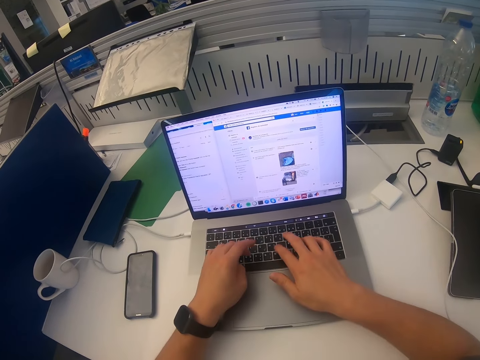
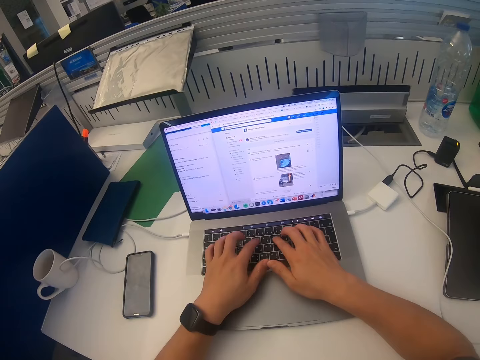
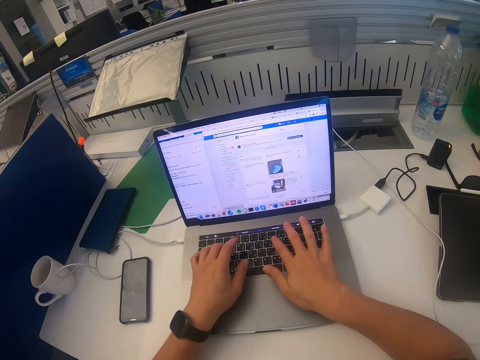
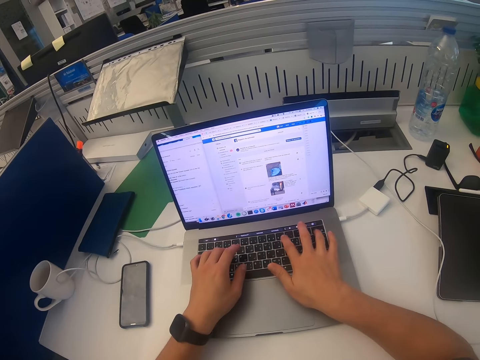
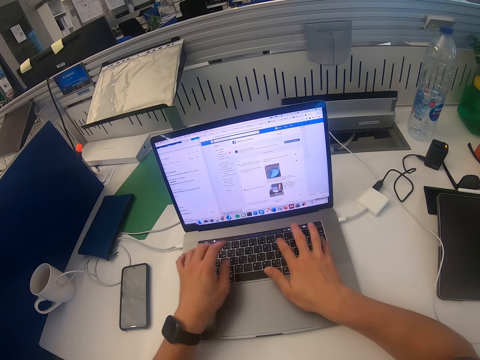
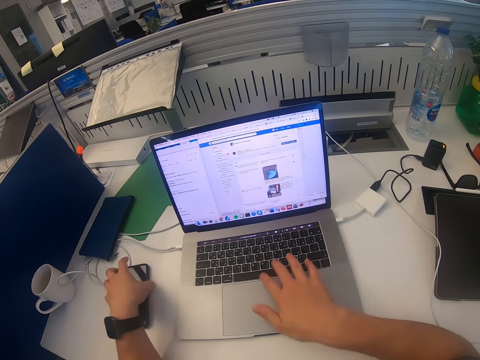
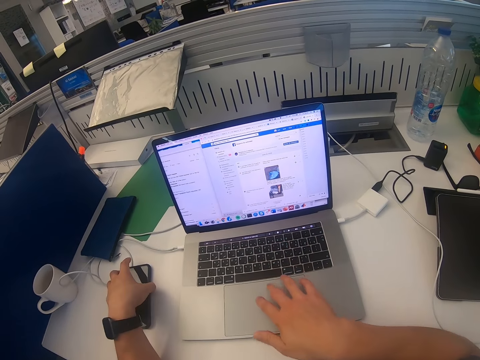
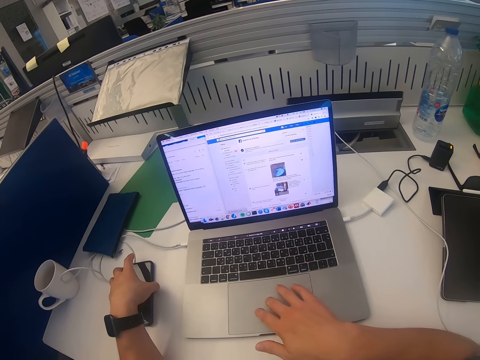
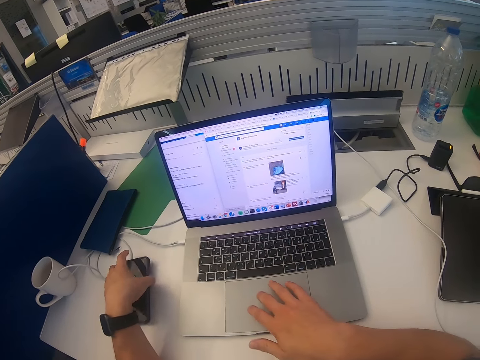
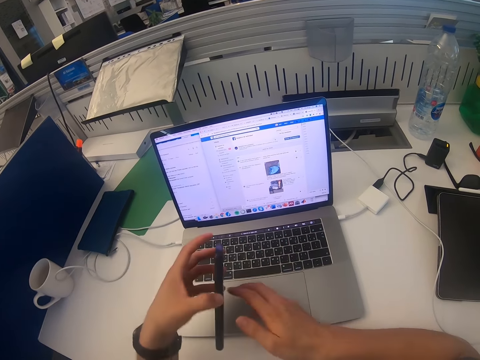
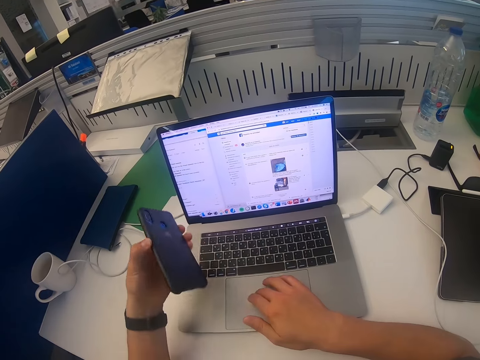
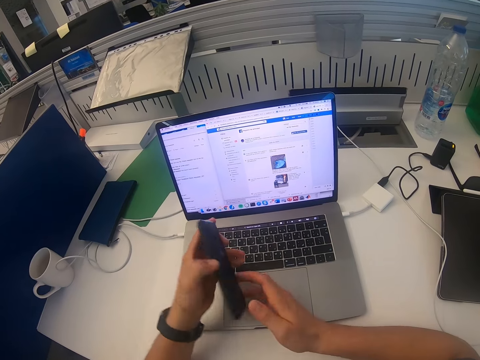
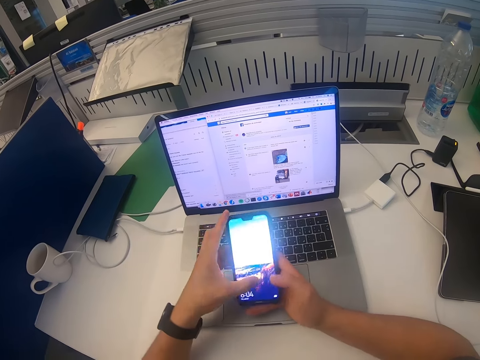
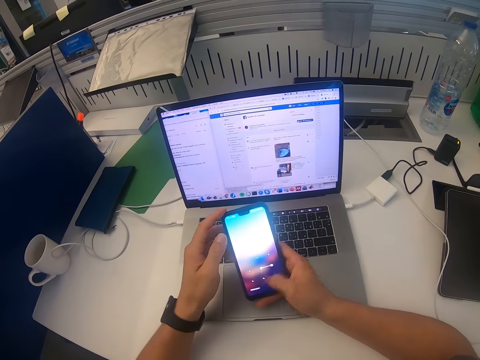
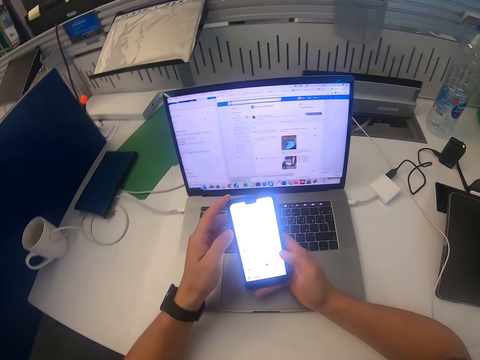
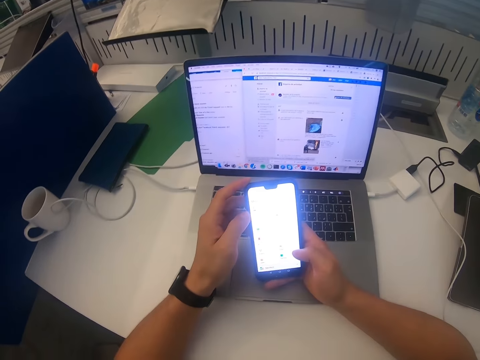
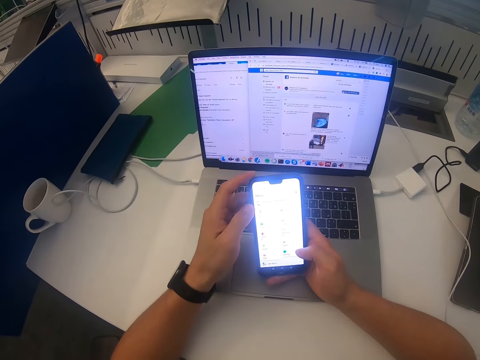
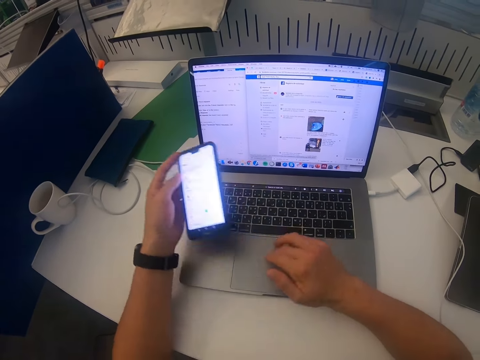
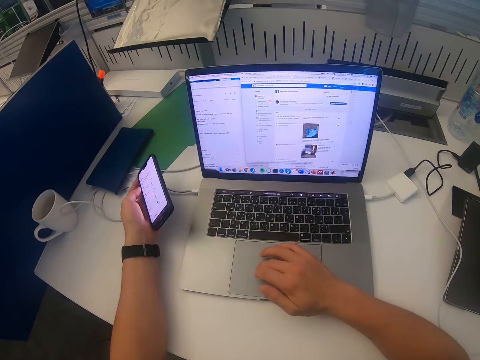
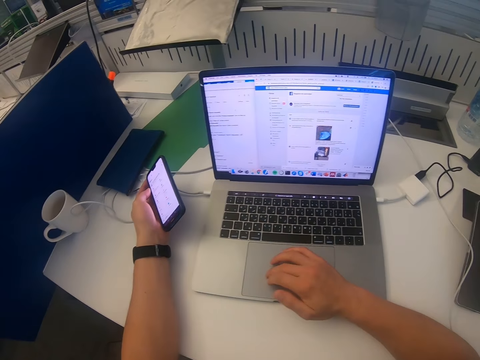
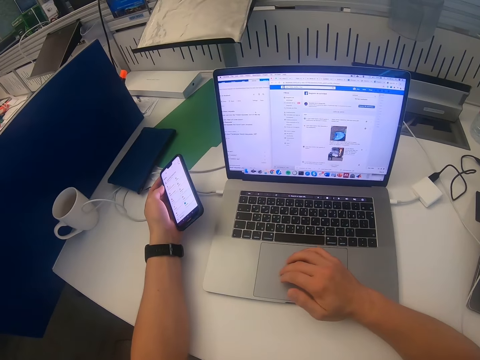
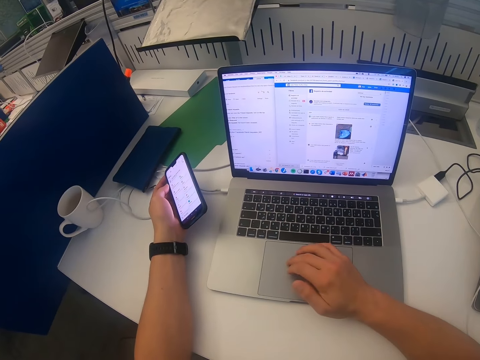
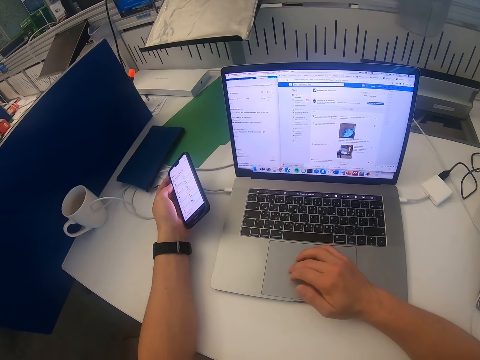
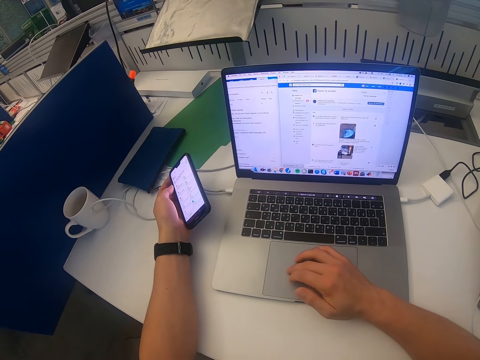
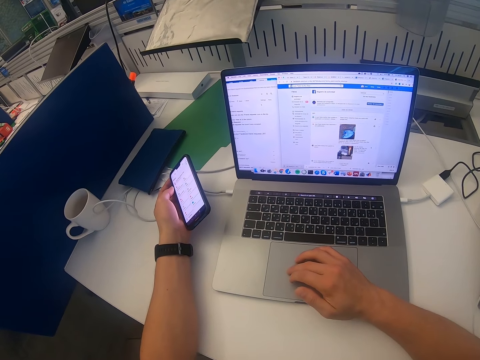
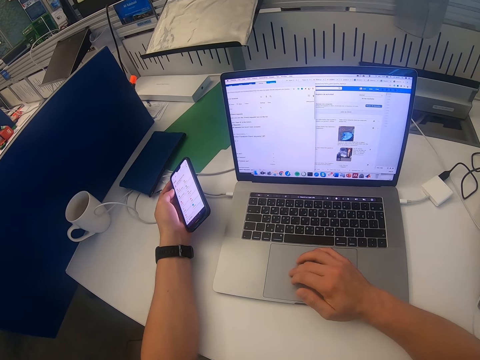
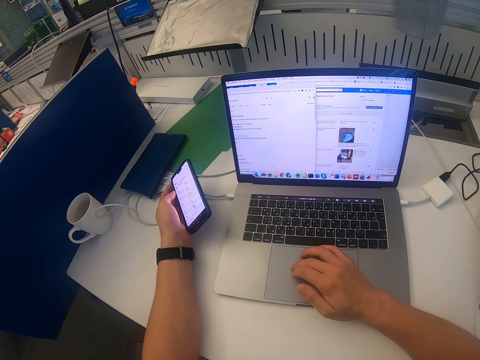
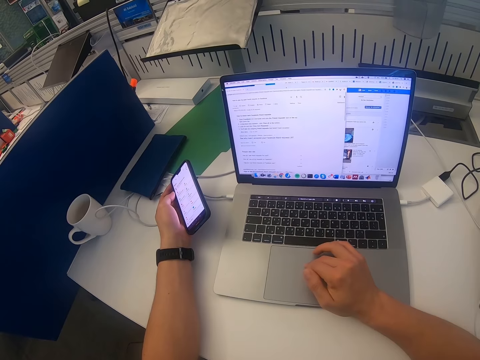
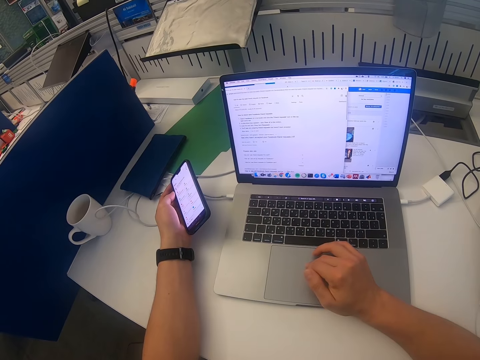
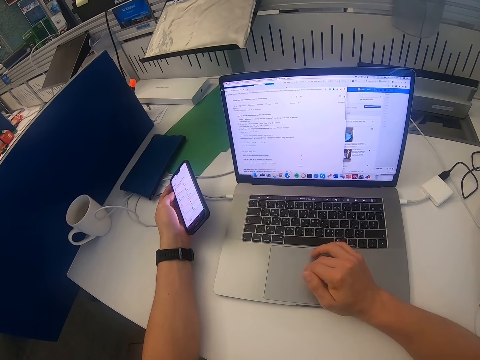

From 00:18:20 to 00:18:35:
The camera wearer types using the laptop. They pick the phone from the table. They scroll the laptop. They operate the laptop. They operate the phone. They scroll the phone. They operate the laptop. They scroll the laptop.

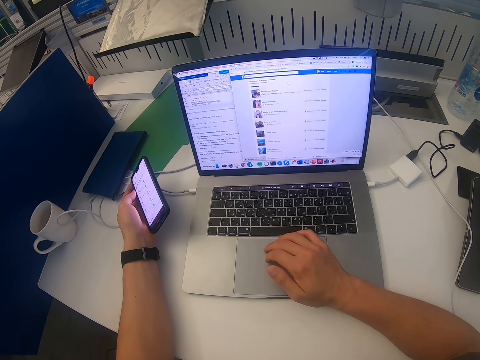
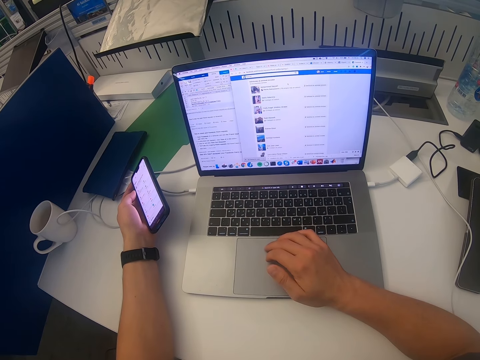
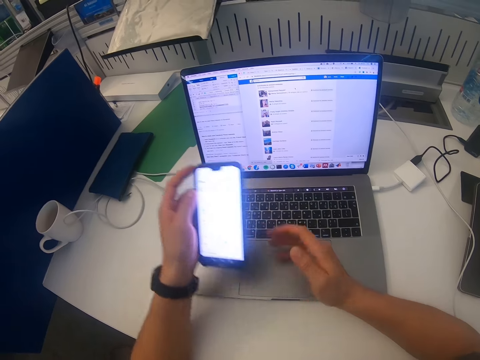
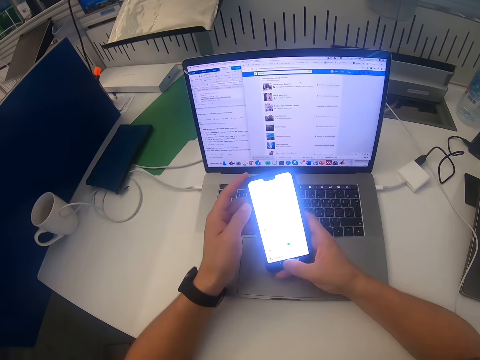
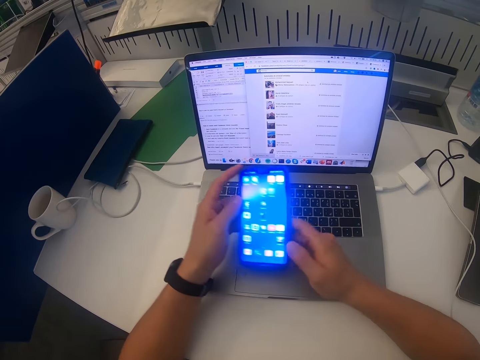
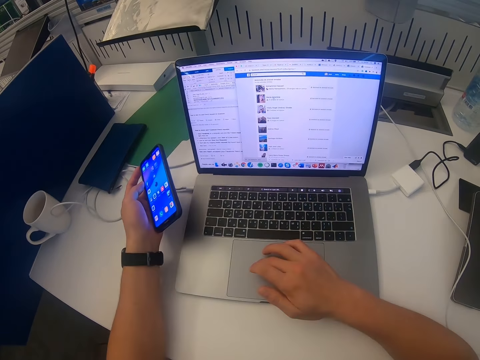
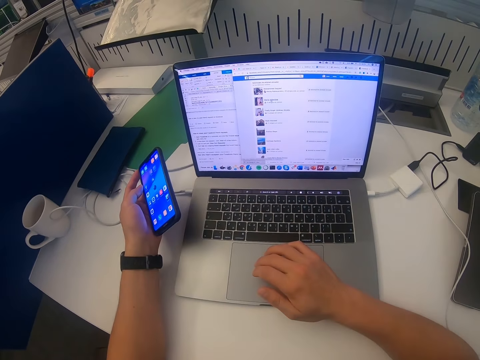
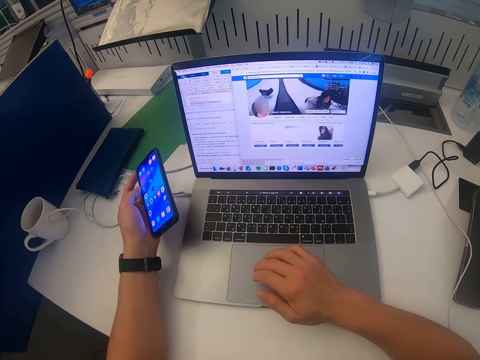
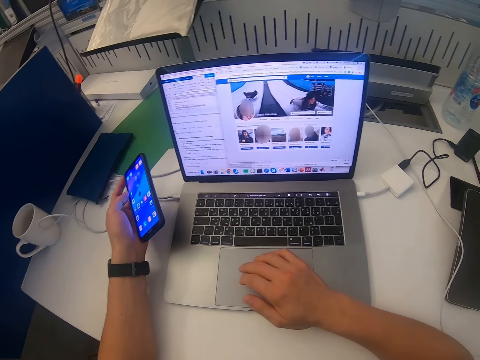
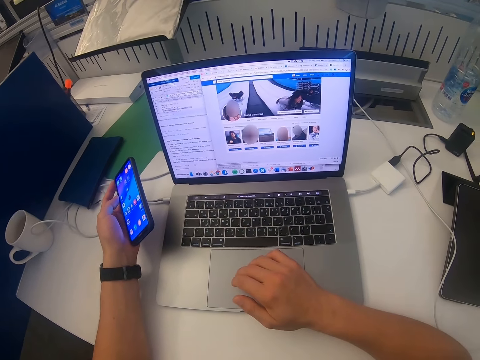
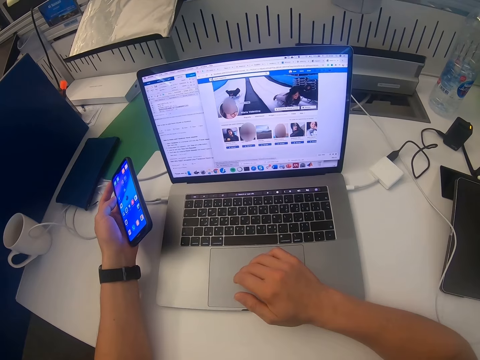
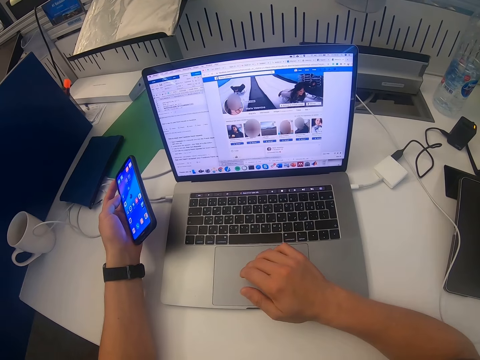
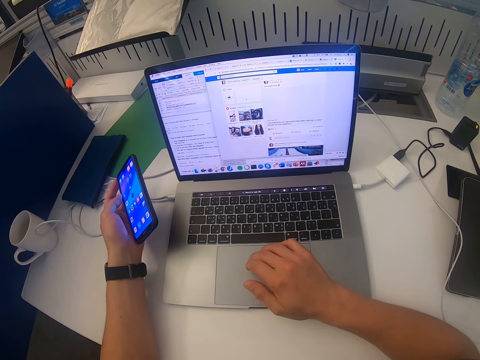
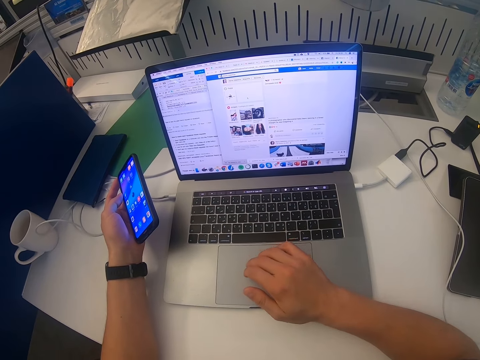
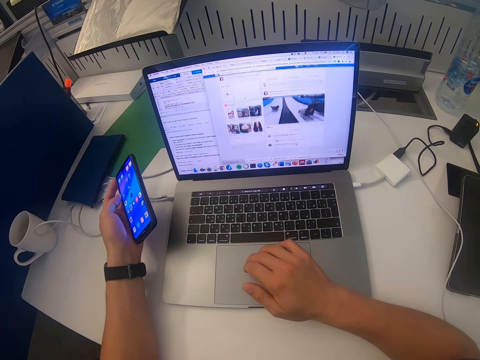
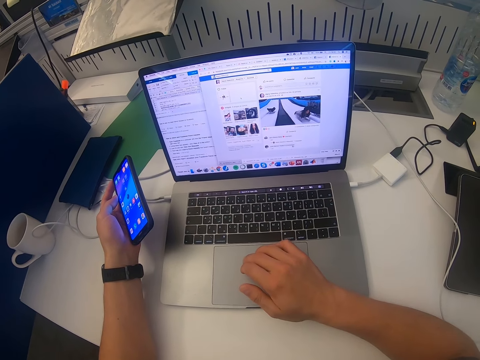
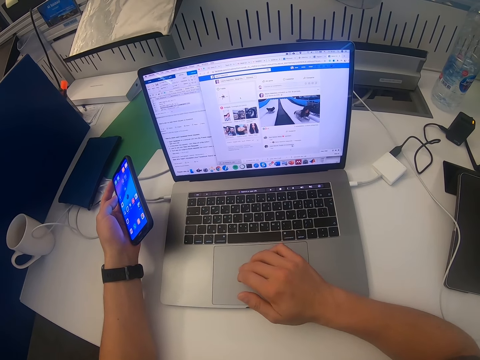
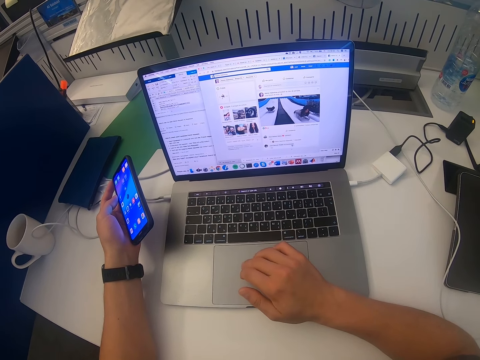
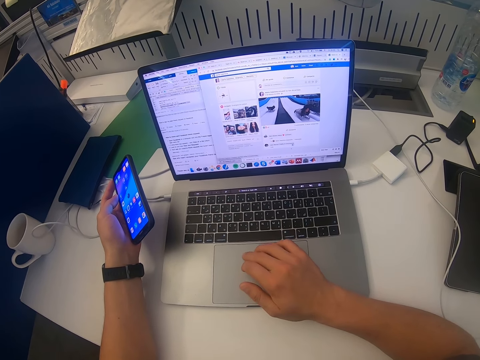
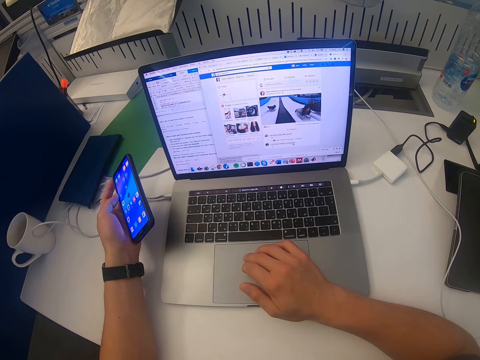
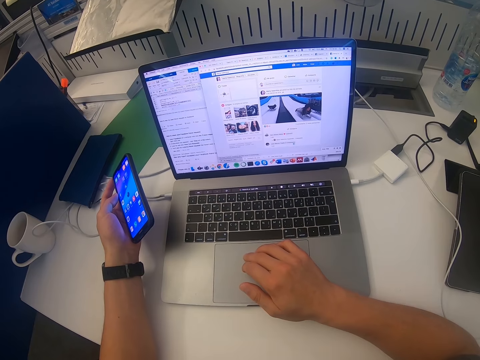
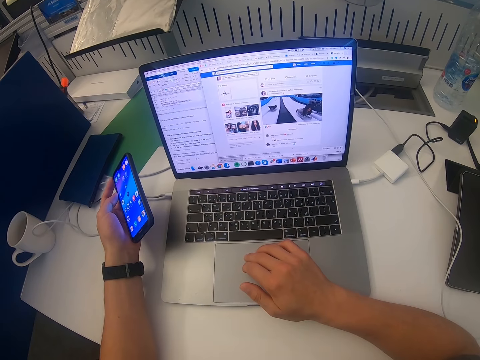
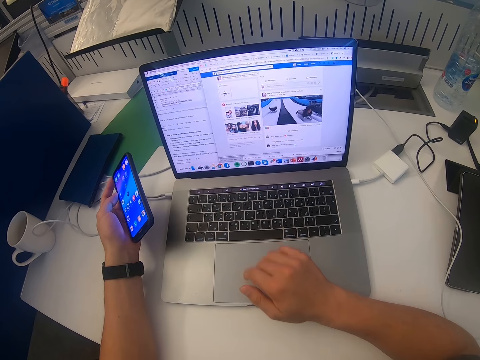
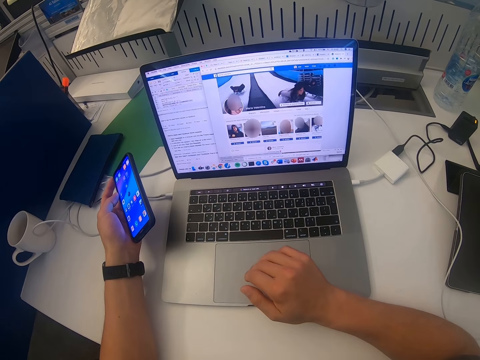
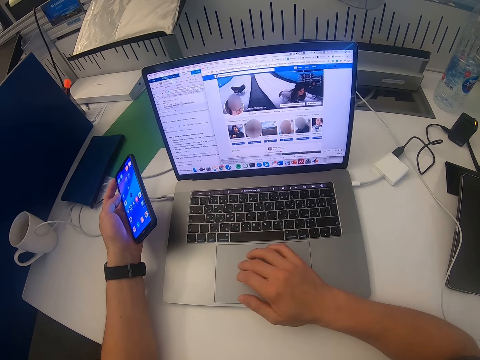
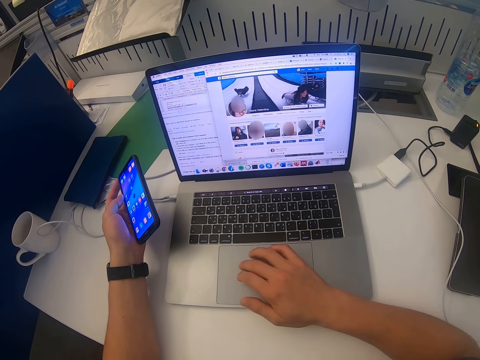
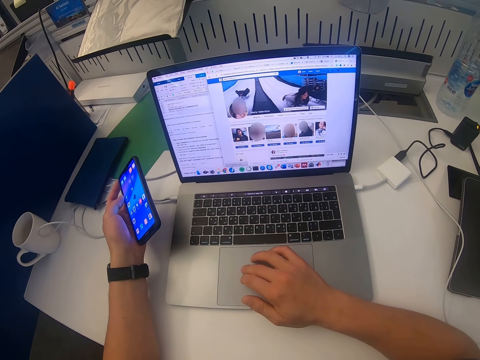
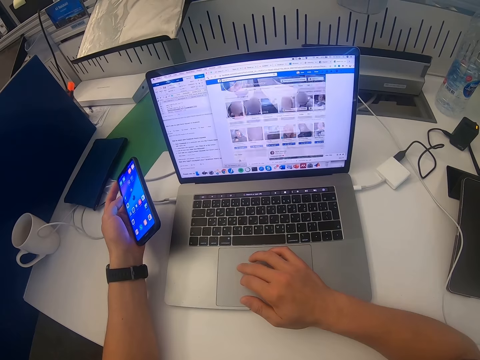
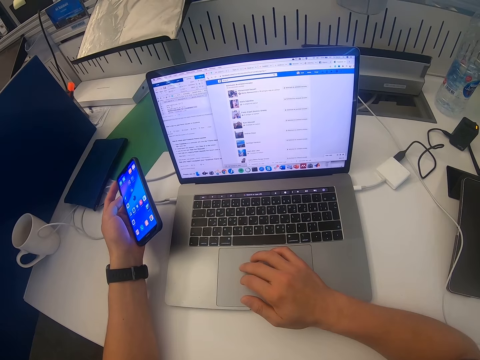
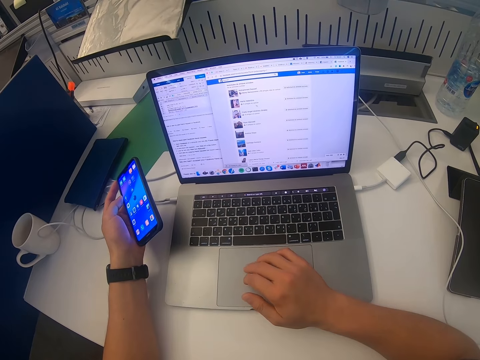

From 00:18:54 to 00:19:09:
The camera wearer operates the phone. They touch the phone. They operate the laptop. They scroll the laptop.
